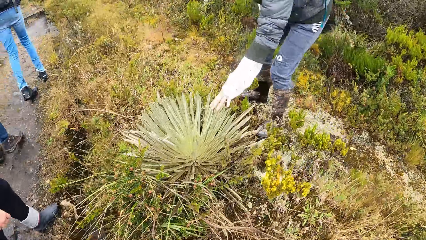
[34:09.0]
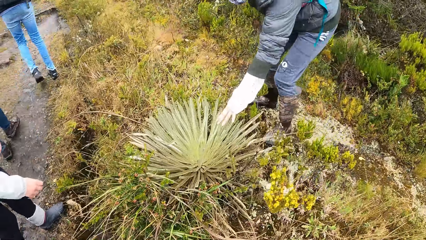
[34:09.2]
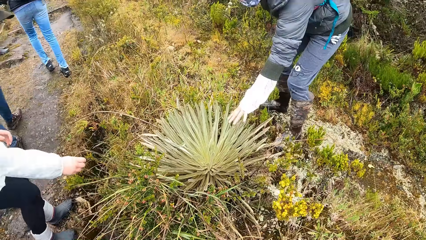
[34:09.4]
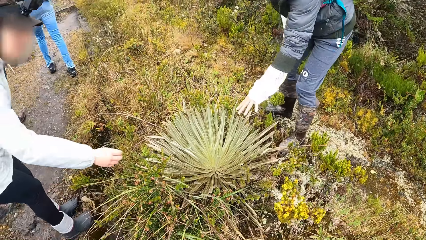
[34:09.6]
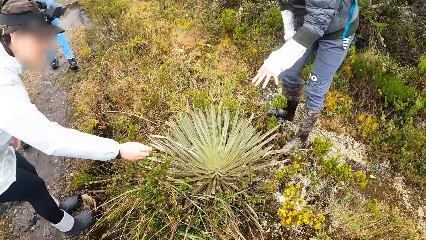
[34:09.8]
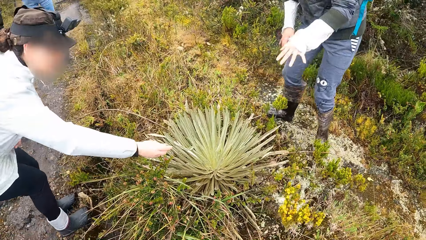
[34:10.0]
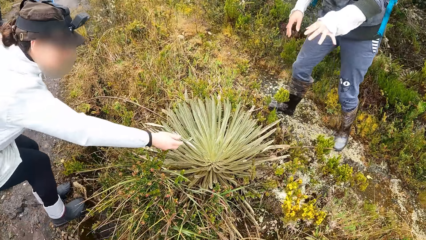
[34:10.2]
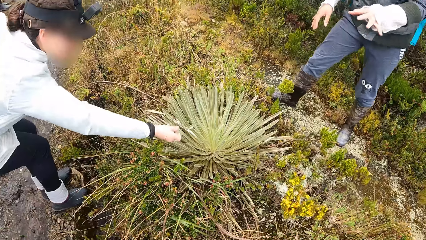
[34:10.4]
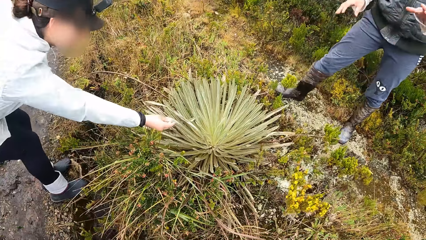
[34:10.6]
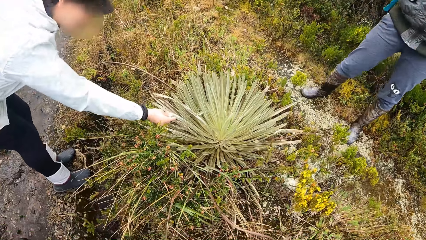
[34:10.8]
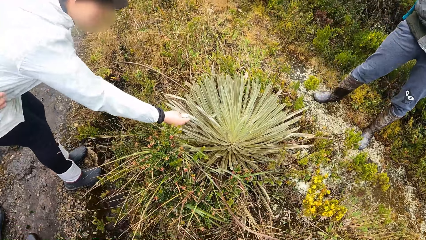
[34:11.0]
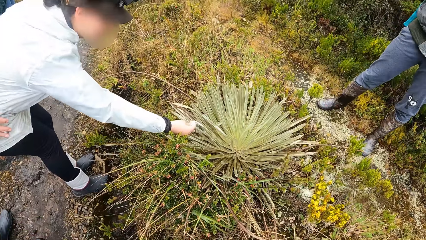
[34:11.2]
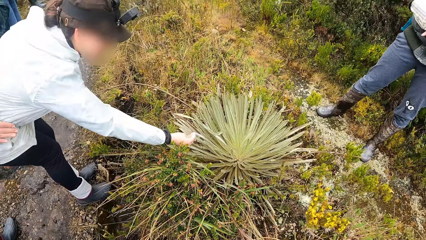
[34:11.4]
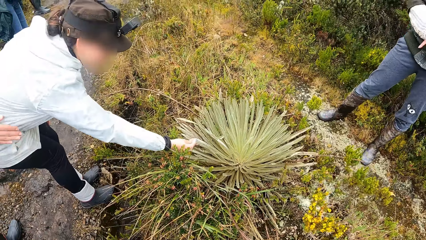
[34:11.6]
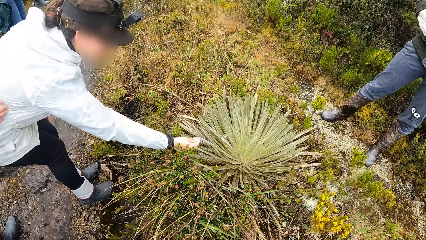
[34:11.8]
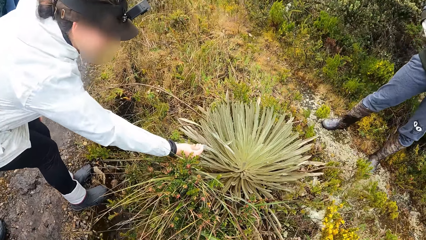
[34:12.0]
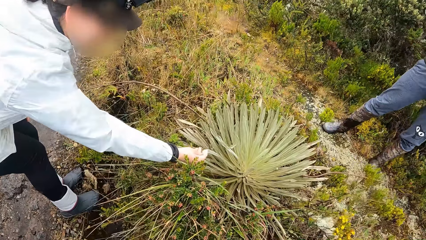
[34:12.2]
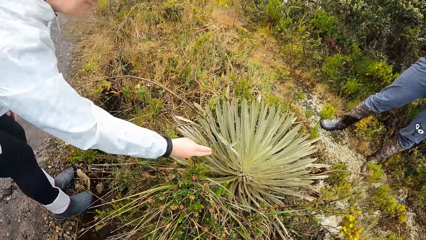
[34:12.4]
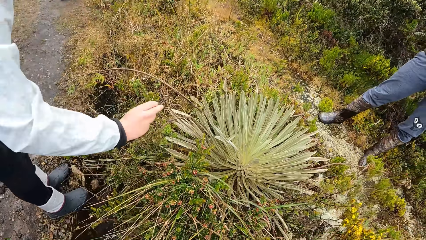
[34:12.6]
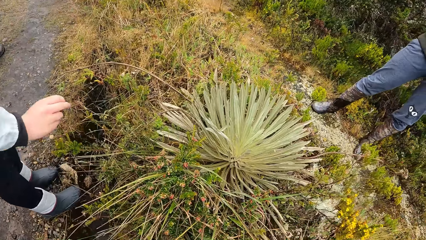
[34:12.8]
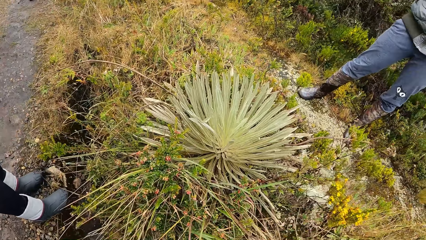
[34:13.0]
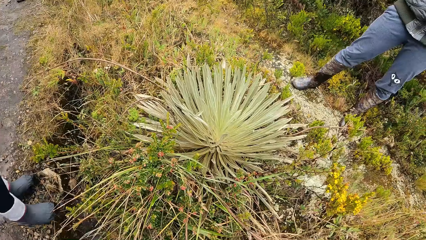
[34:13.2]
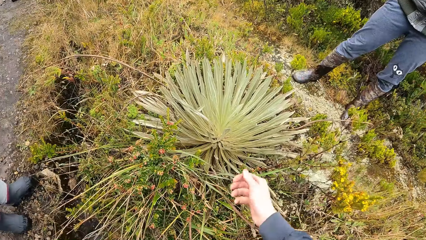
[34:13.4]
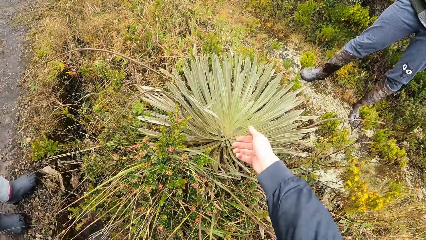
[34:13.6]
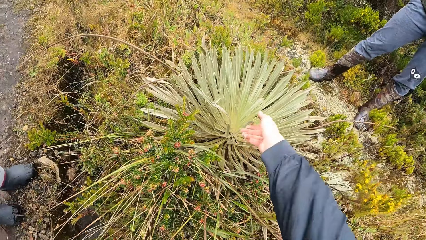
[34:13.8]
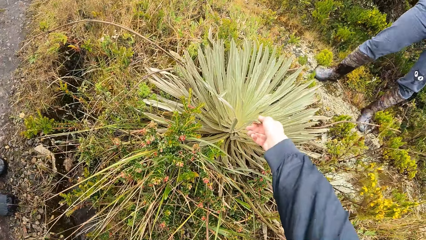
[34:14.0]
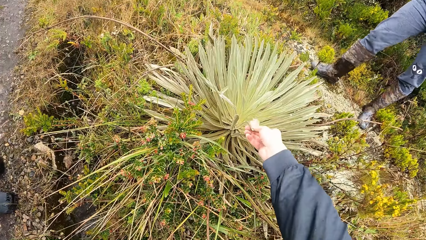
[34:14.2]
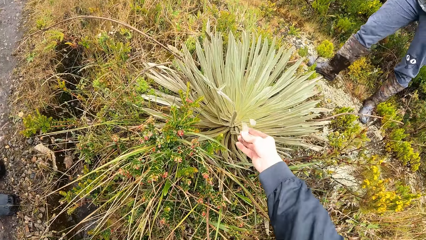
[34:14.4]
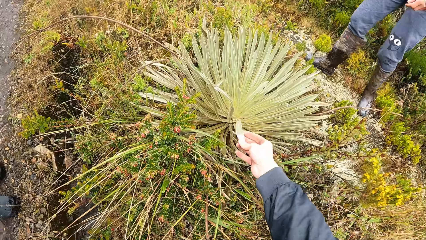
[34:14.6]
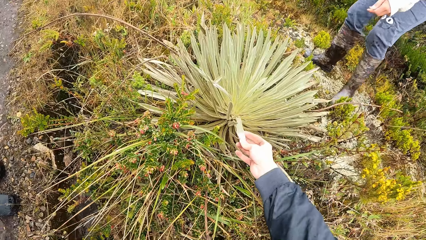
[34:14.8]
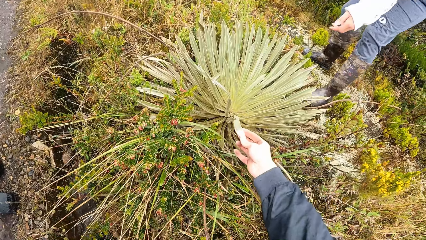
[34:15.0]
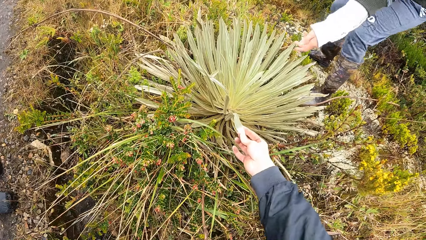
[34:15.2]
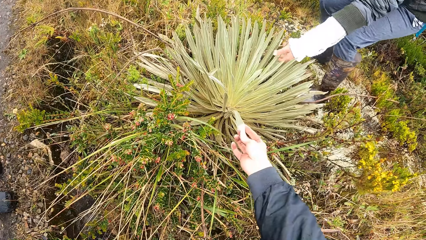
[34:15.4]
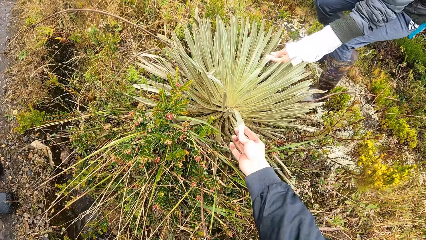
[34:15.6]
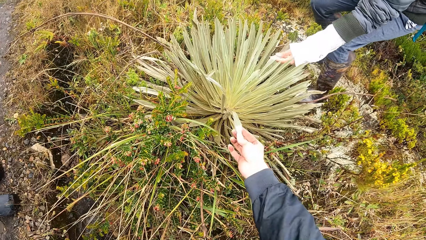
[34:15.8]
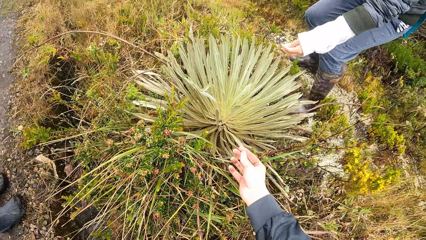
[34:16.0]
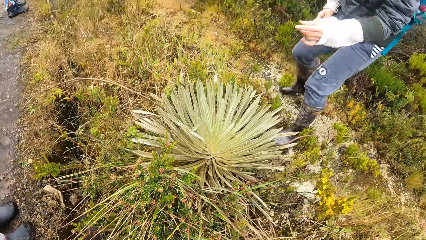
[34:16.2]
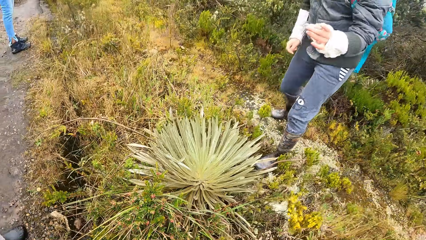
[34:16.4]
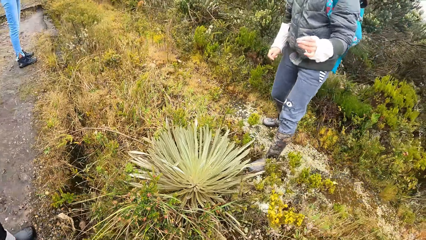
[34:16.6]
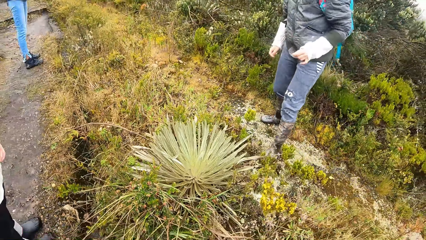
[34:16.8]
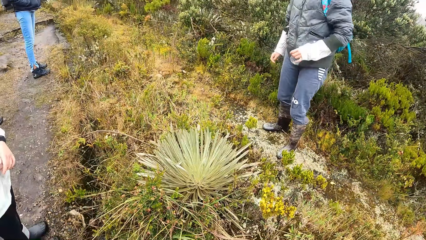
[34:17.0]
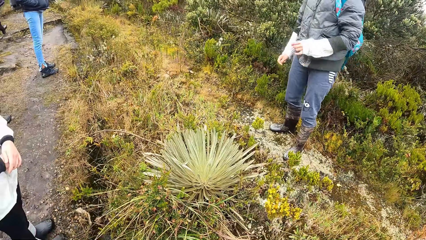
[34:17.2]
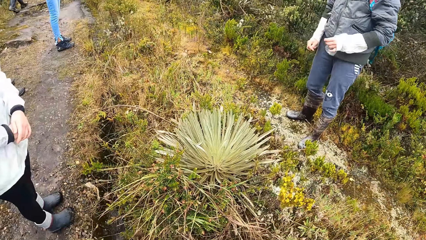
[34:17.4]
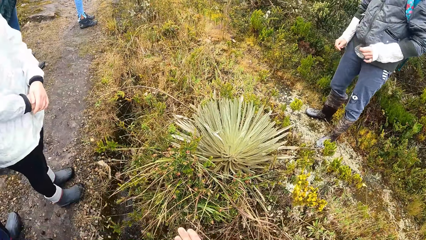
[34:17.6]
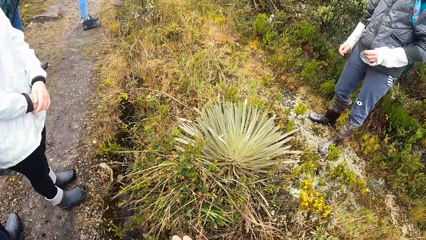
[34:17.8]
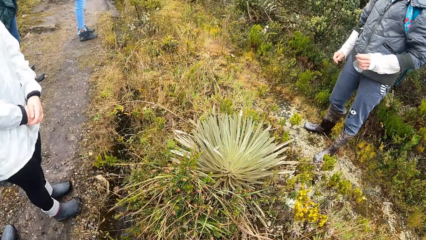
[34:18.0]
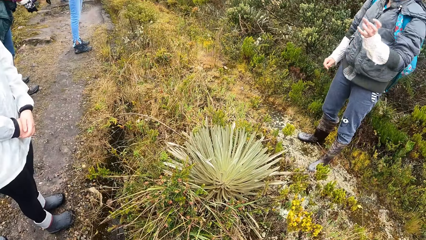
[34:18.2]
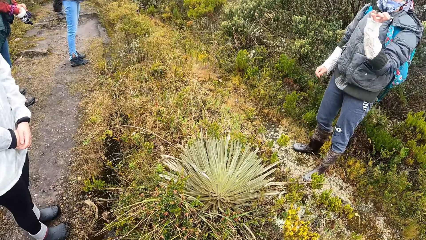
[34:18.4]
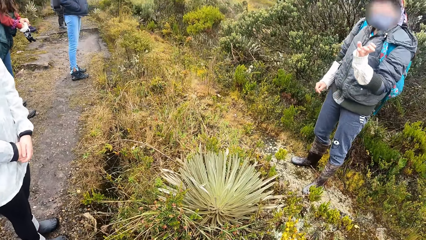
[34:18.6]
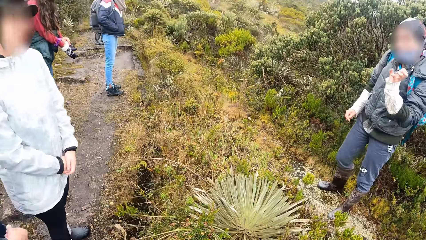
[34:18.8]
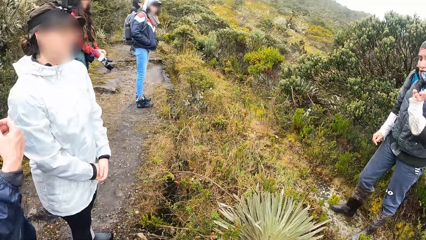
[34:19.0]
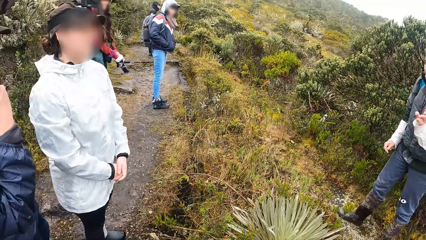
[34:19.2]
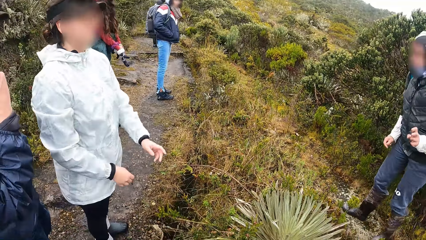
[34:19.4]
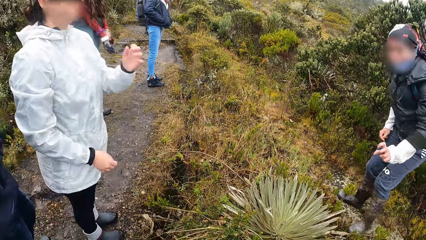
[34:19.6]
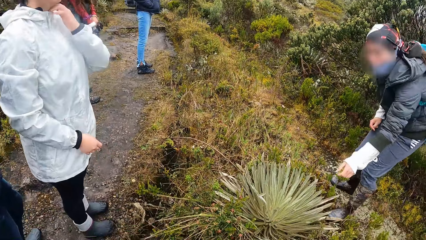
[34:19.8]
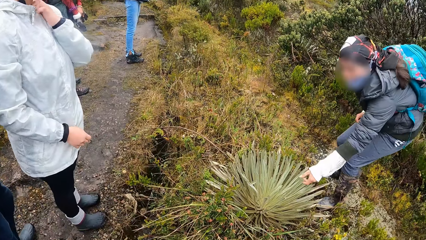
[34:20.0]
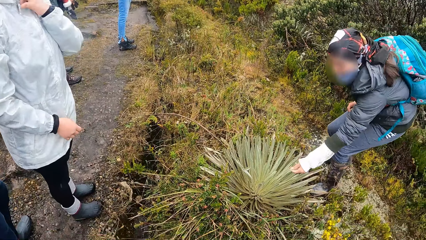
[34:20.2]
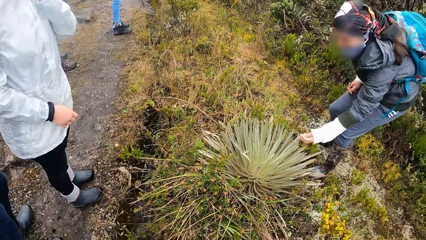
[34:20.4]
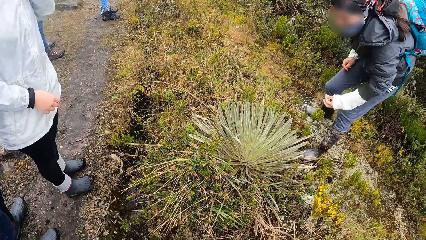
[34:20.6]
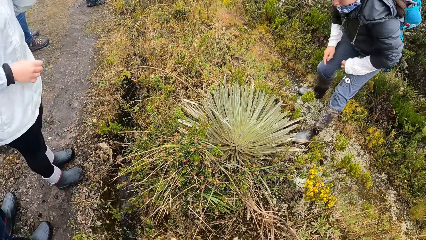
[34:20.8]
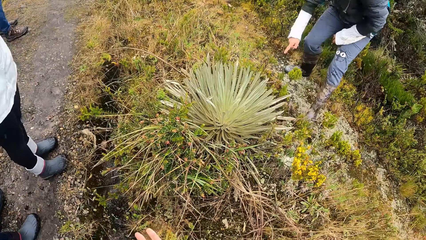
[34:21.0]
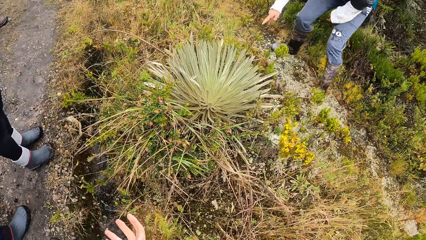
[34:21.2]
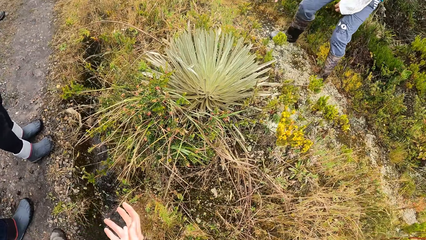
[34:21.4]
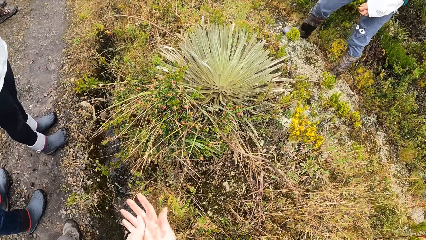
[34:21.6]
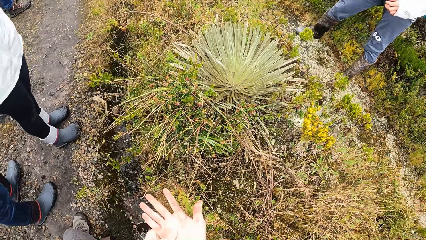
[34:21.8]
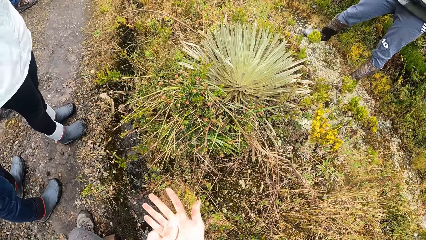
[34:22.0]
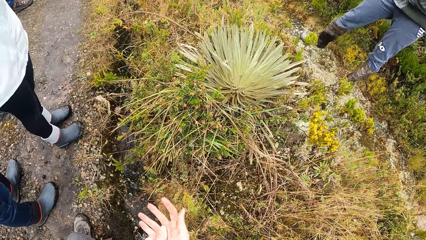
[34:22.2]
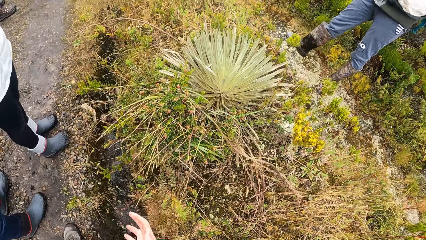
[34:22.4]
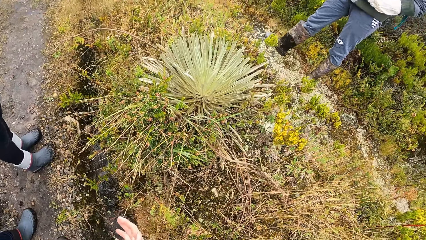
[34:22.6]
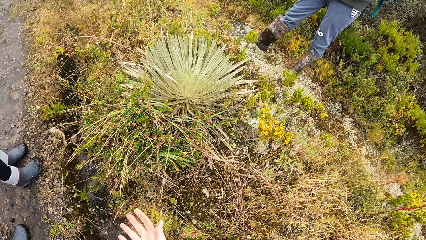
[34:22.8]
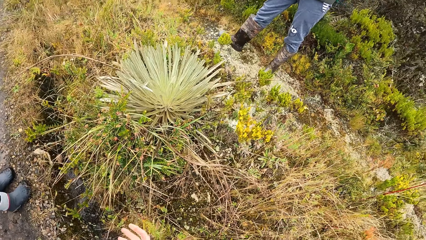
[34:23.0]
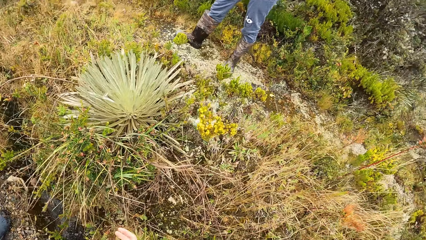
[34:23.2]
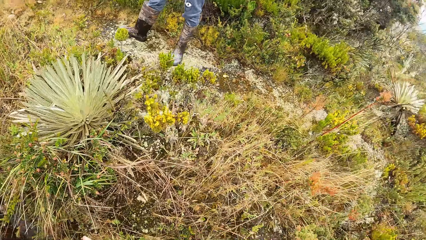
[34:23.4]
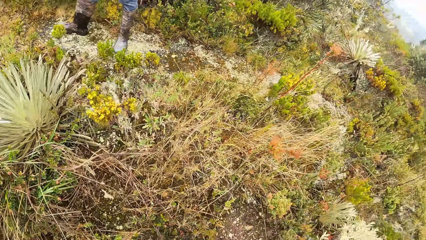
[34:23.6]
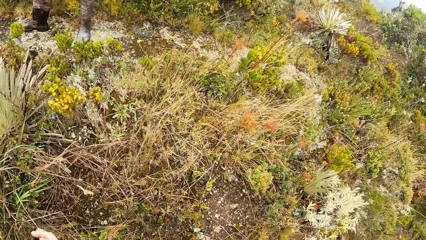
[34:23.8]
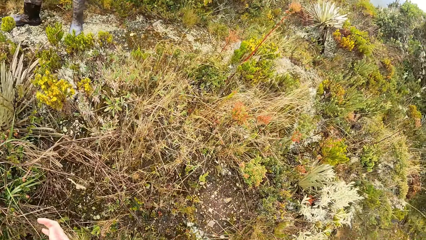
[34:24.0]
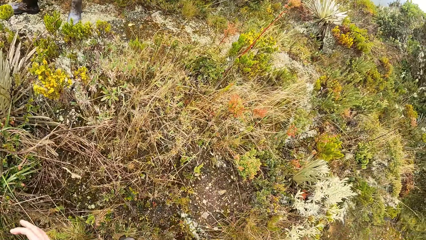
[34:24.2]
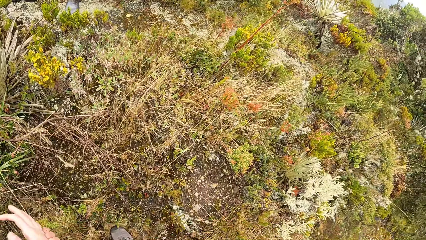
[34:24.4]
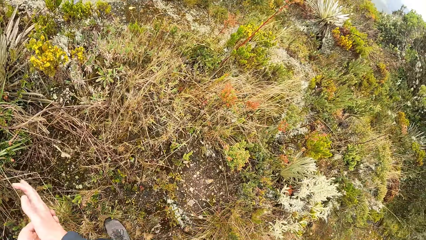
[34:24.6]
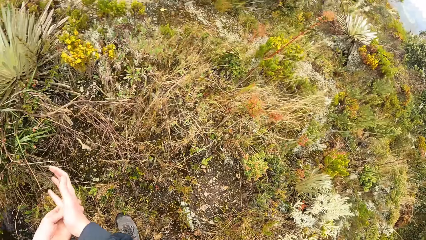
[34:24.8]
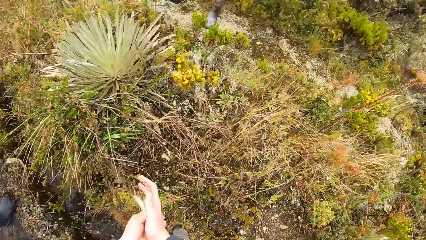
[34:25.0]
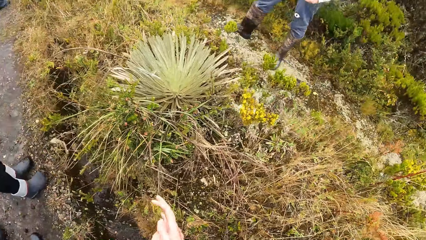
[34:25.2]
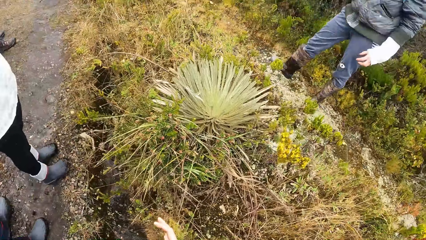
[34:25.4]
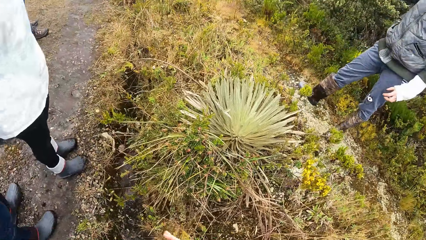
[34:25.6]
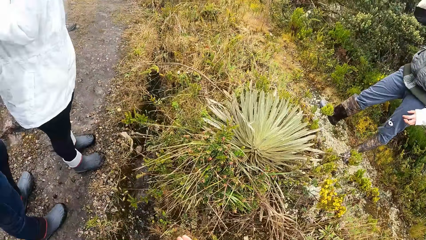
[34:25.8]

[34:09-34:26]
The woman touches the plant on the ground along the pathway with her left hand. Another woman touches the plant on the ground along the pathway with her right hand. The man interacts with the other woman. The camera wearer touches the plant on the ground along the pathway with his right hand. The first woman touches the plant on the ground along the pathway with her left hand. The first woman interacts with the group of people on the pathway. A third woman adjusts the glove on her right hand with her left hand. The man adjusts his mask on his face with his right hand. The second woman adjusts the neck of her hoodie with her left hand. The second woman touches her coat. The first woman touches the plant on the ground along the pathway with her left hand. The camera wearer cleans dirt off his right hand with his left hand.
